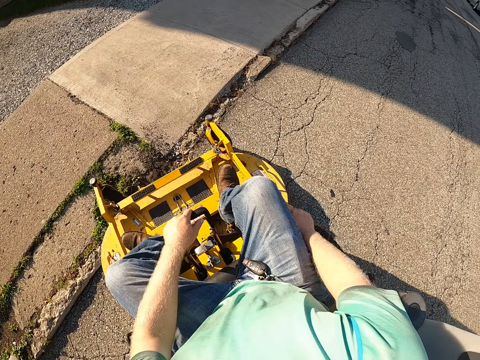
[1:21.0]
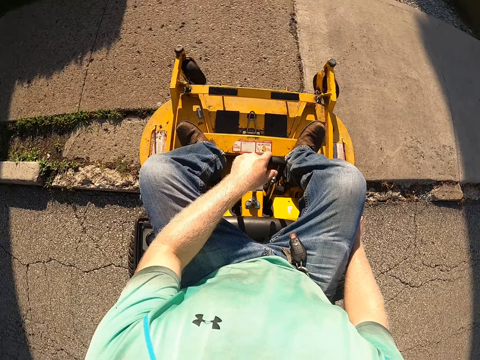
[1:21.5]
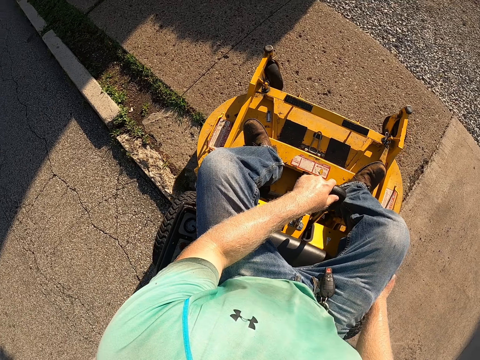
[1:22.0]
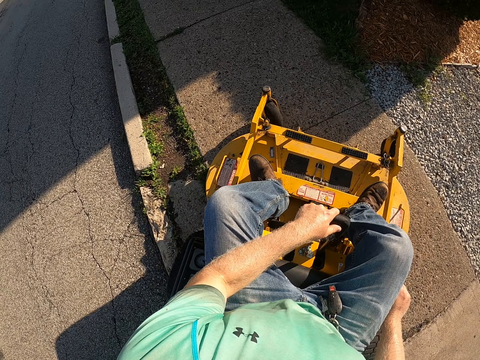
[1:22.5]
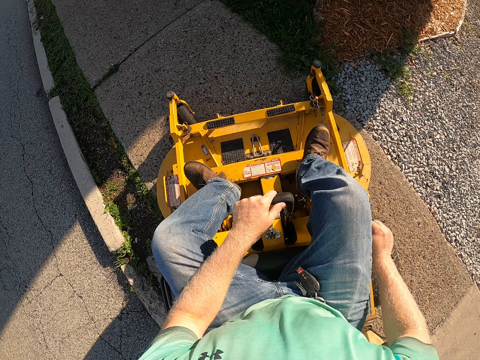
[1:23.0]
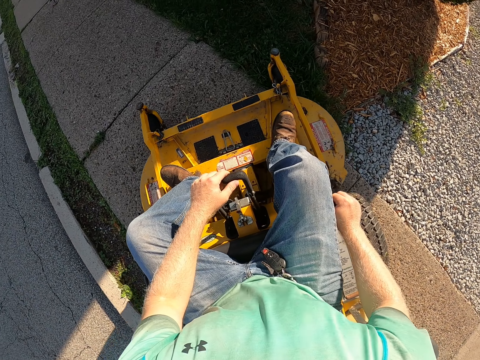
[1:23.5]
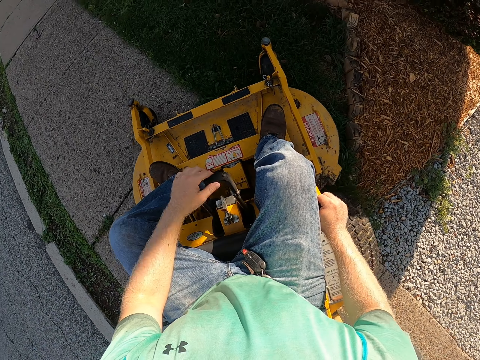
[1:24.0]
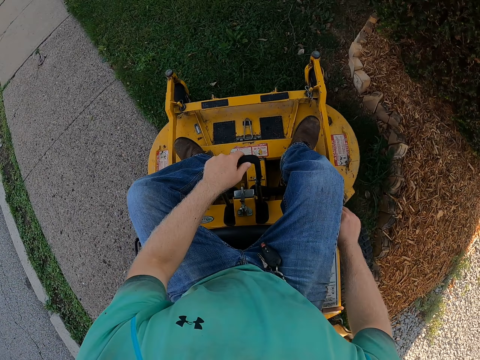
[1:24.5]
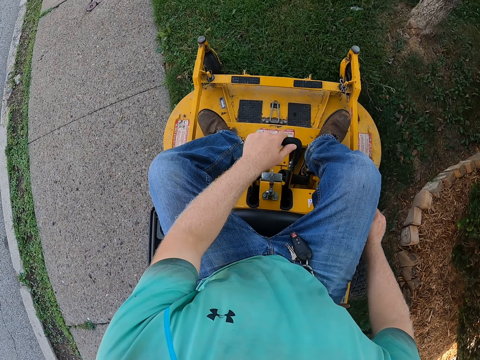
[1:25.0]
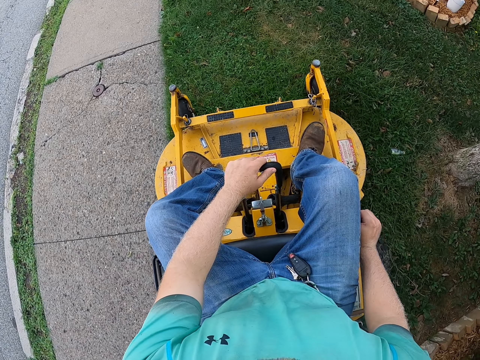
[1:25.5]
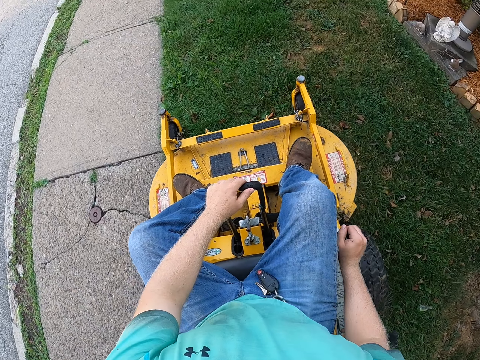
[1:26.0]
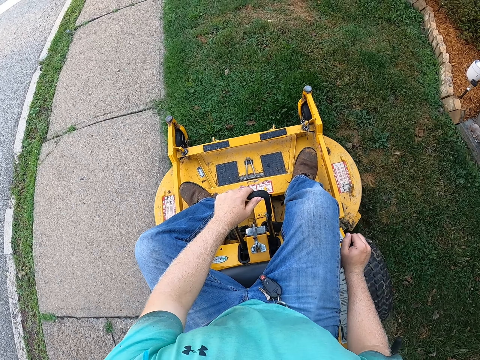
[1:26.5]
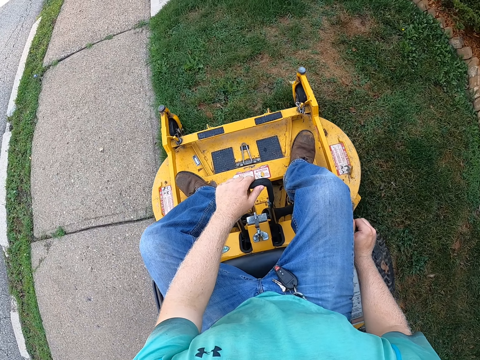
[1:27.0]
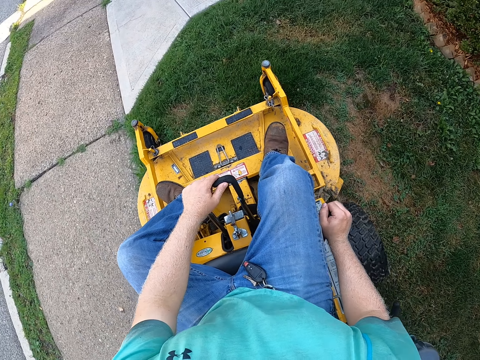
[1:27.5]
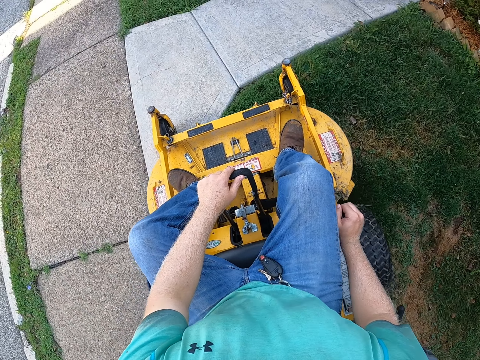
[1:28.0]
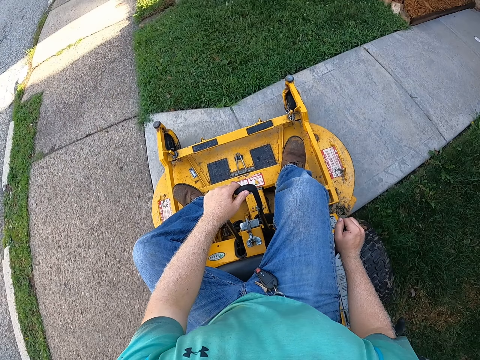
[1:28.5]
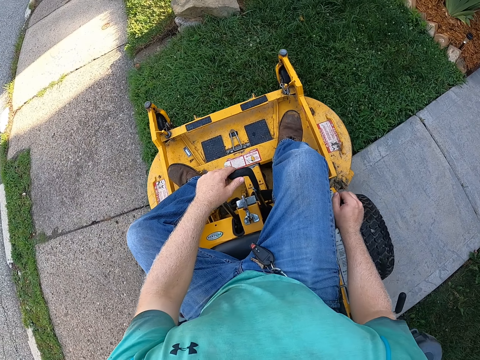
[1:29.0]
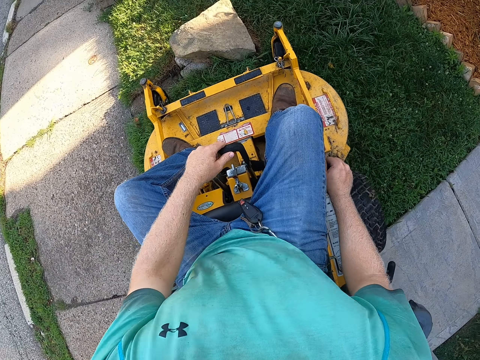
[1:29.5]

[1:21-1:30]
The camera wearer mows a lawn with the zero-turn mower.

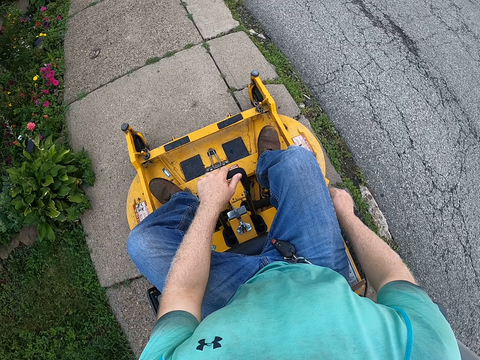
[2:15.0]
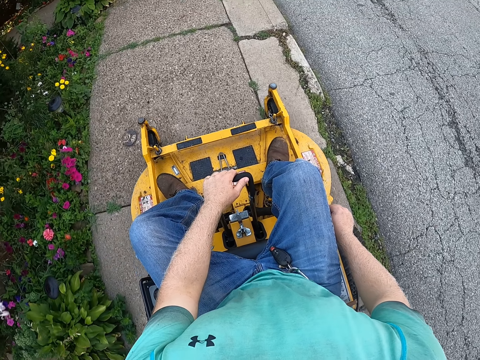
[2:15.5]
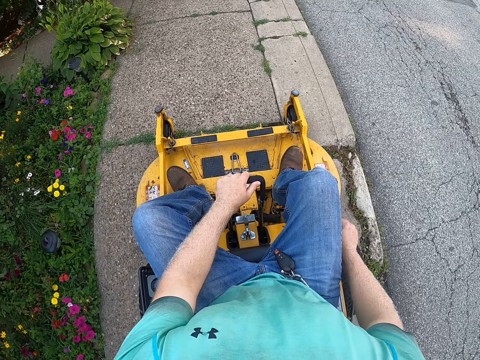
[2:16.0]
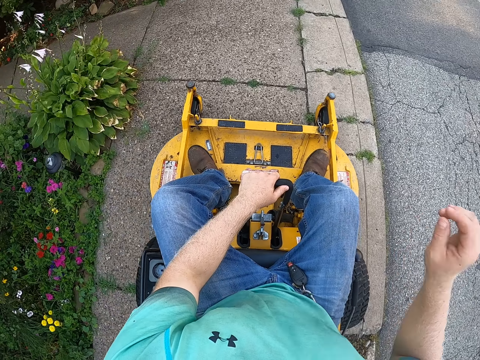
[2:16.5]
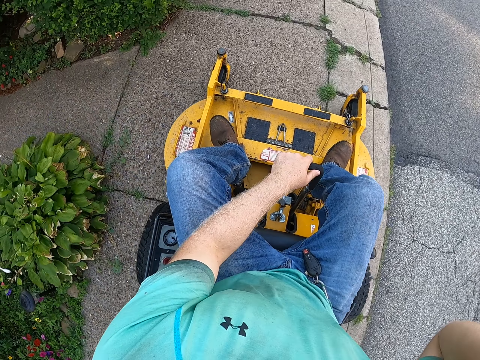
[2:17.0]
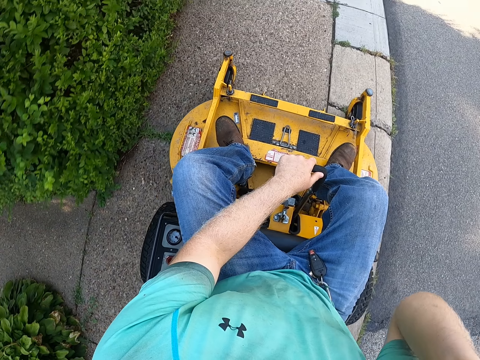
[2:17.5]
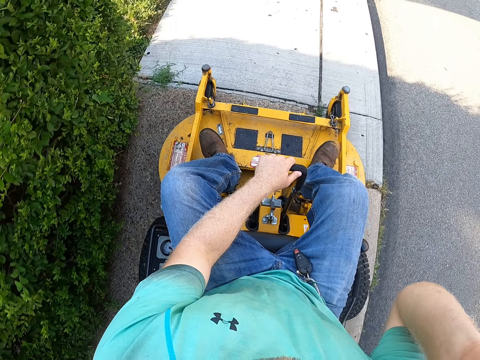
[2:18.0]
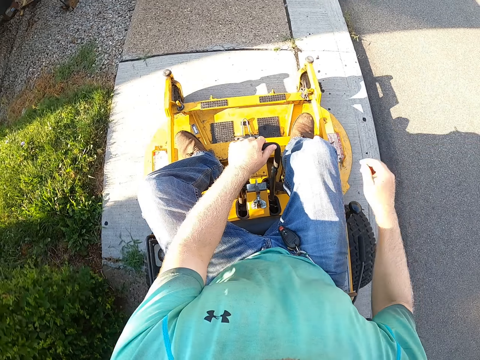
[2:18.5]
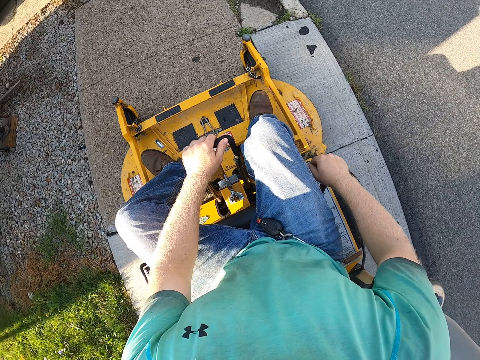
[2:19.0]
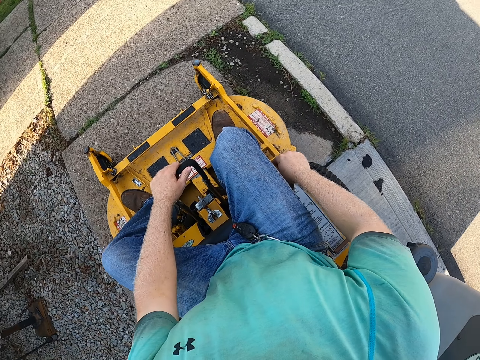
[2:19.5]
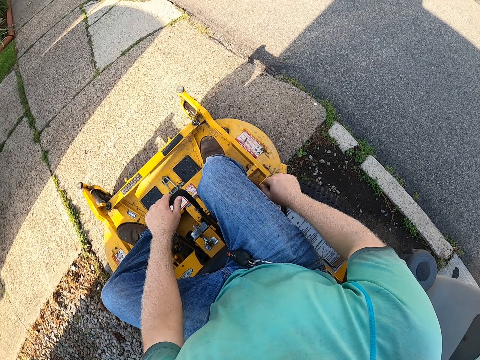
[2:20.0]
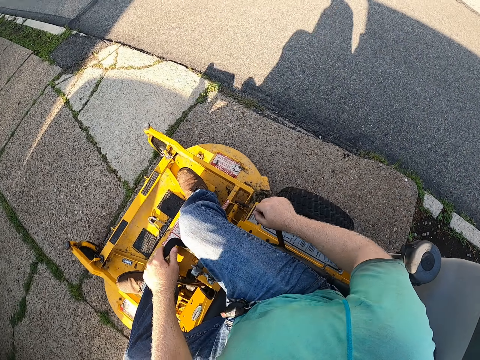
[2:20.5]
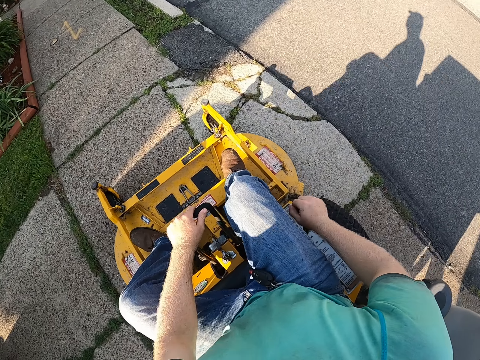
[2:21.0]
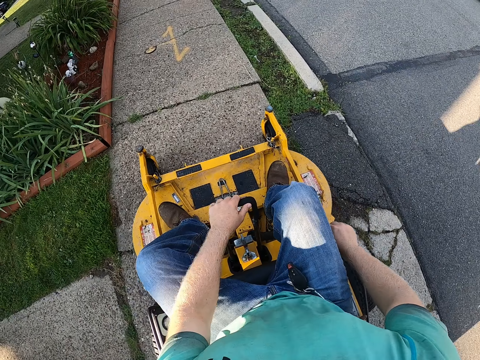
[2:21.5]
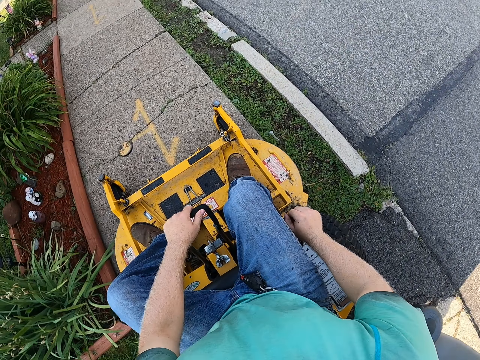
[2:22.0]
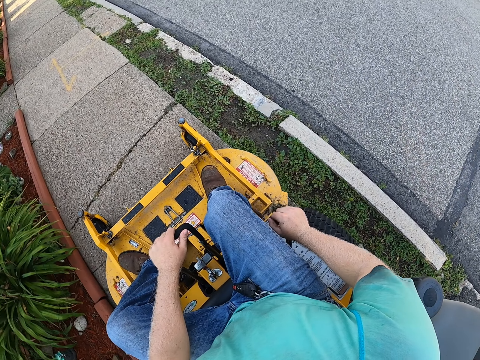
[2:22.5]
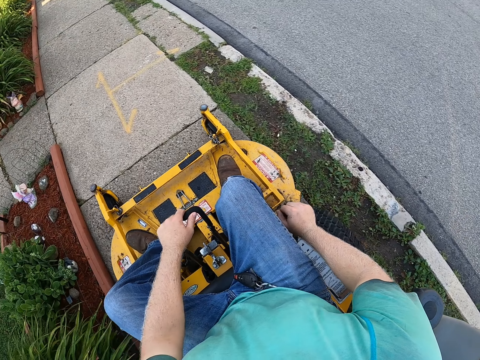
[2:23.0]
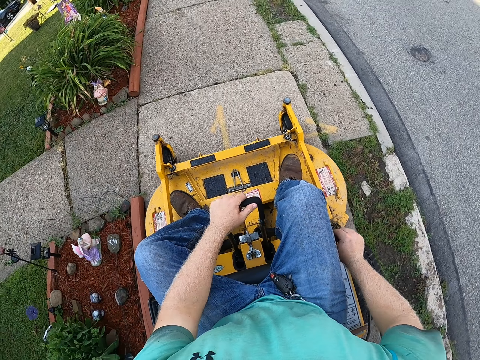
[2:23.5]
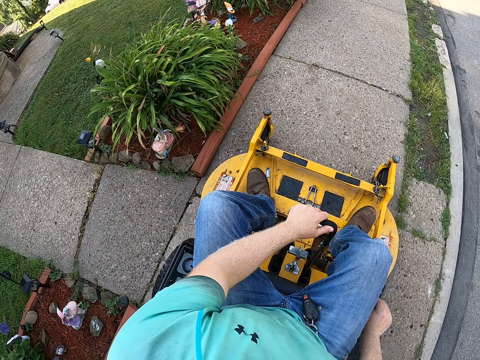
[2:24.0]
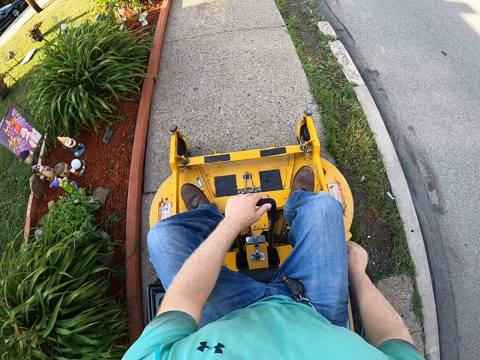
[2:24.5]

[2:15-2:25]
The camera wearer moves hand up and moves hand down. He holds the gear lever with his right hand. He holds the brake.

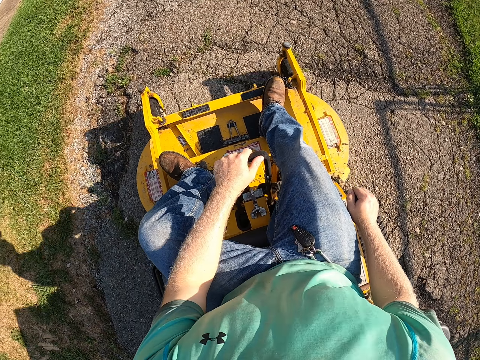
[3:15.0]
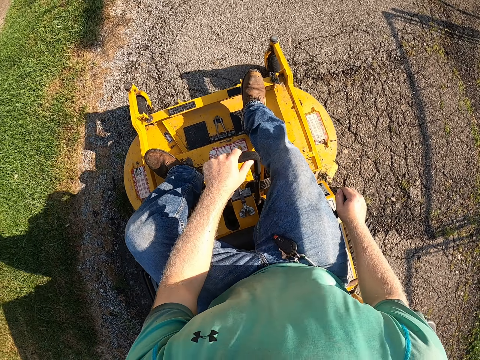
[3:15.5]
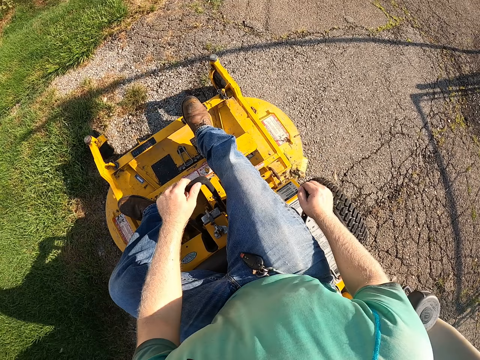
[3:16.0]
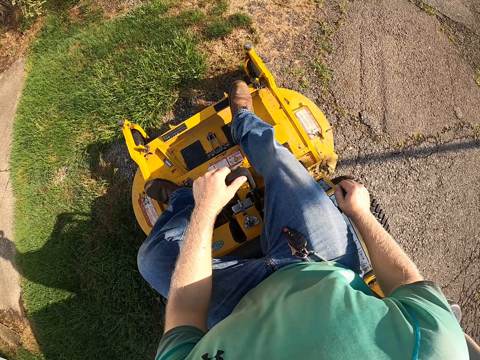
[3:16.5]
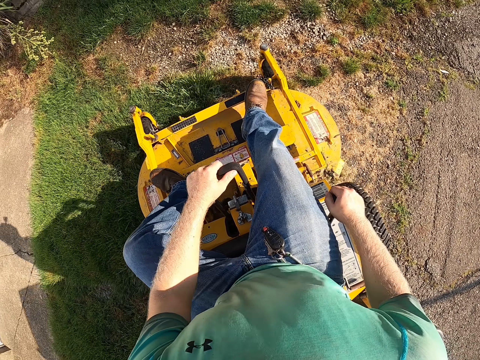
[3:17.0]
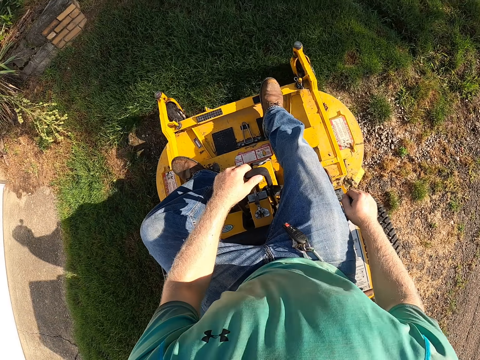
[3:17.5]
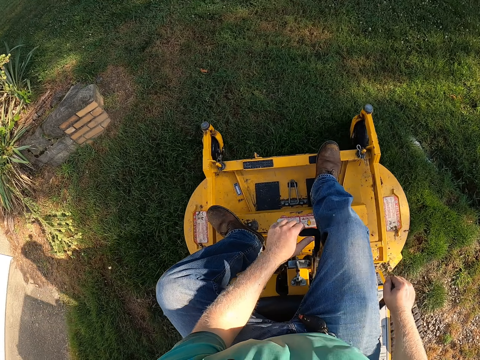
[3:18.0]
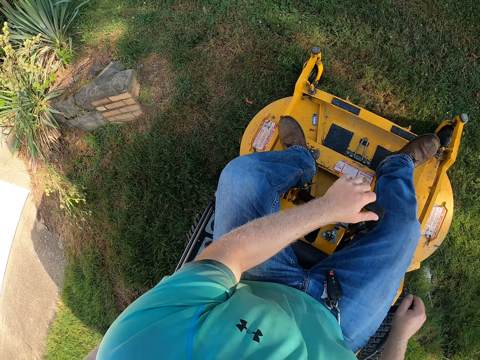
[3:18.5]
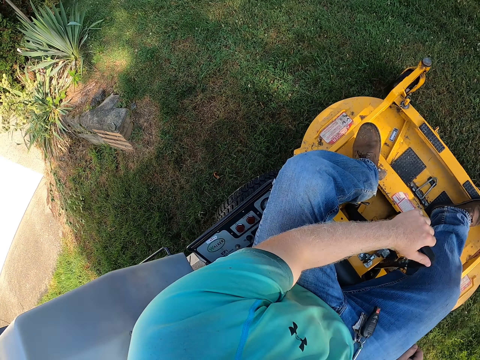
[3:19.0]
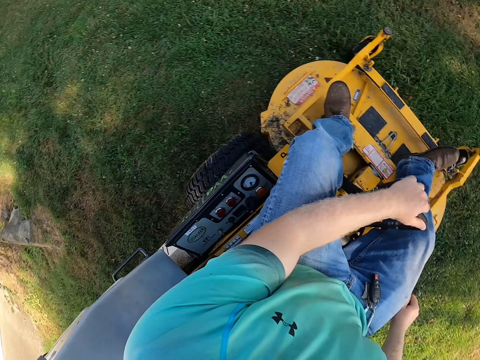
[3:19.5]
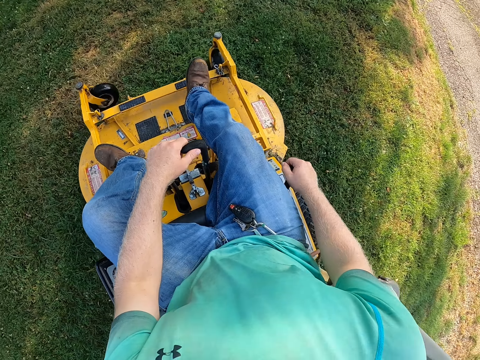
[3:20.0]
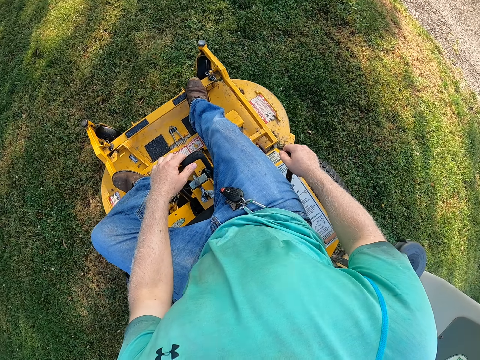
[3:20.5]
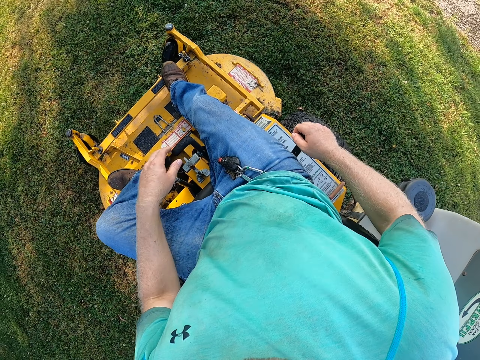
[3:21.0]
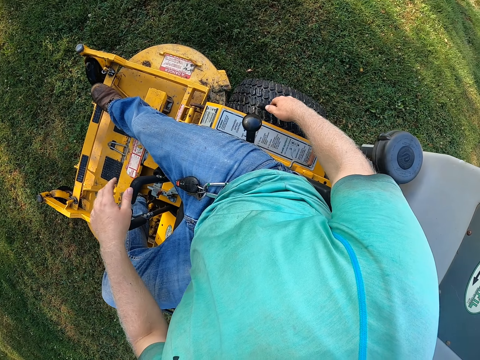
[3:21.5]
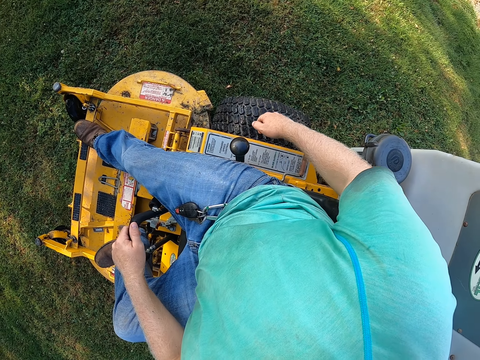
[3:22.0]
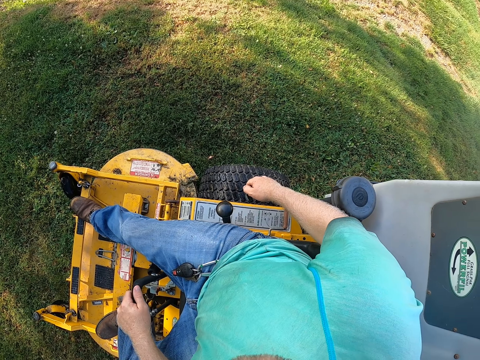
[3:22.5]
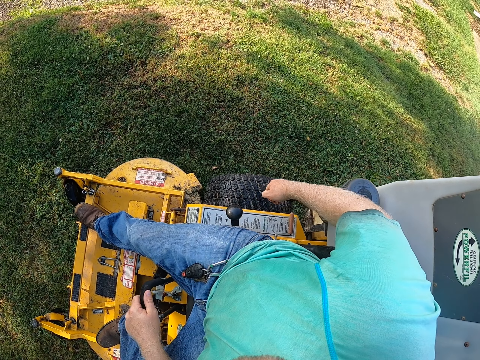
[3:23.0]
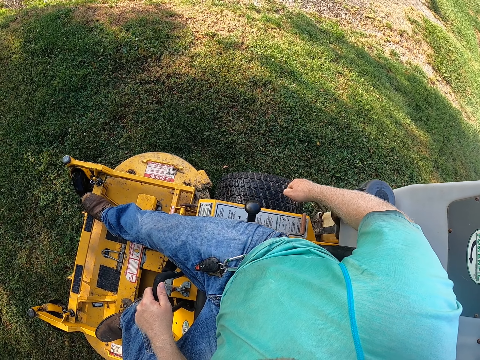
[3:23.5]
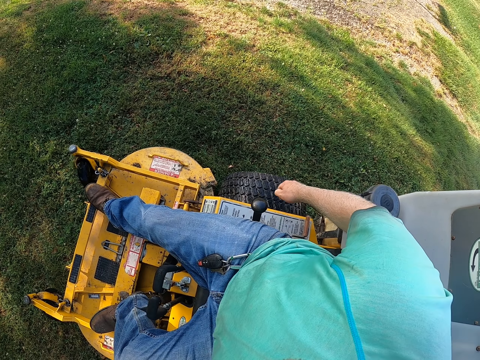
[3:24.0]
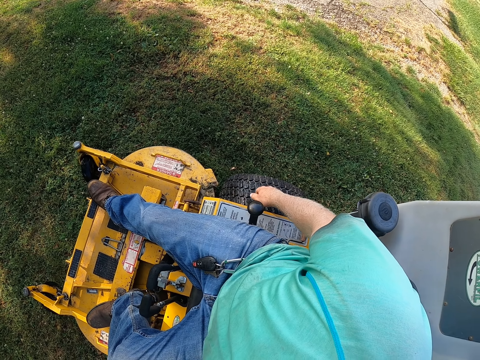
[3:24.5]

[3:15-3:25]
The camera wearer cuts grass. He adjusts the handle brake with his right hand.
